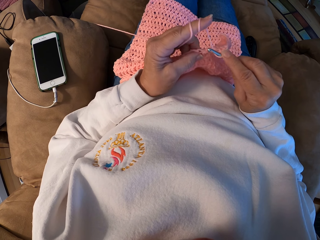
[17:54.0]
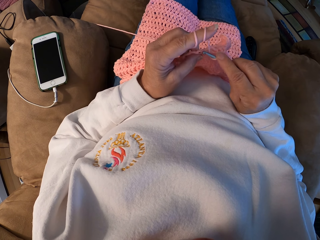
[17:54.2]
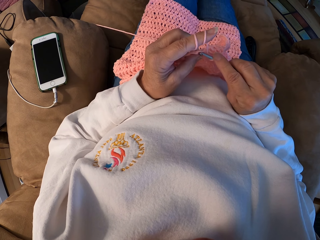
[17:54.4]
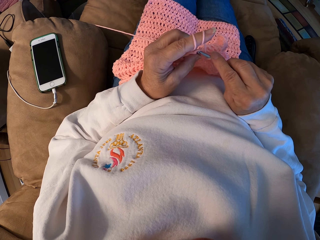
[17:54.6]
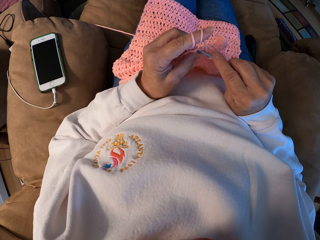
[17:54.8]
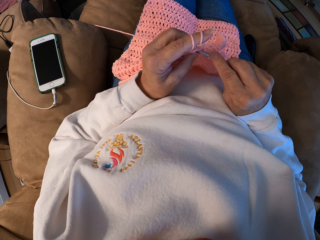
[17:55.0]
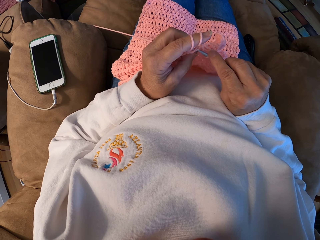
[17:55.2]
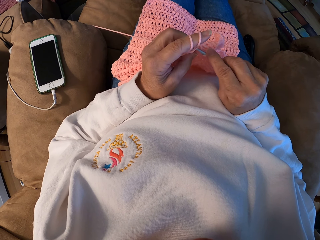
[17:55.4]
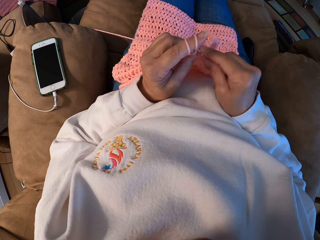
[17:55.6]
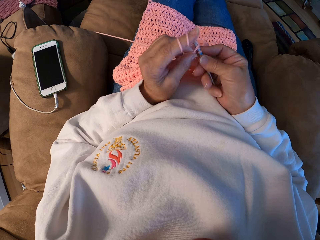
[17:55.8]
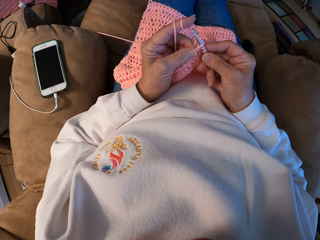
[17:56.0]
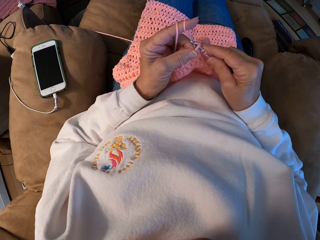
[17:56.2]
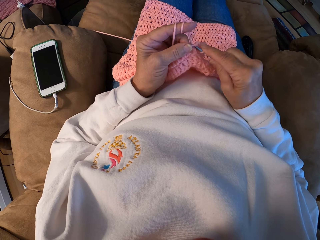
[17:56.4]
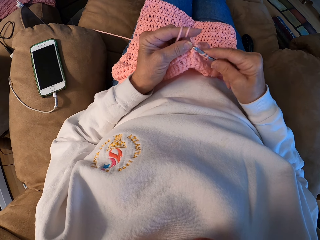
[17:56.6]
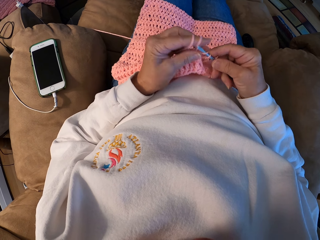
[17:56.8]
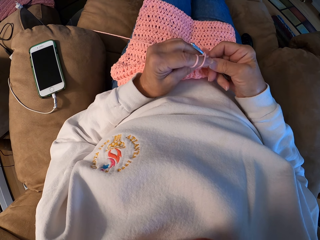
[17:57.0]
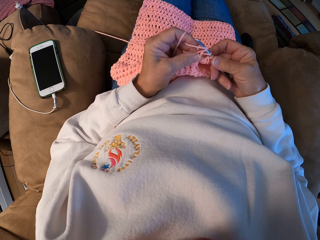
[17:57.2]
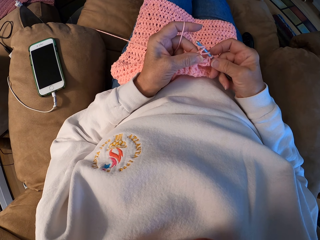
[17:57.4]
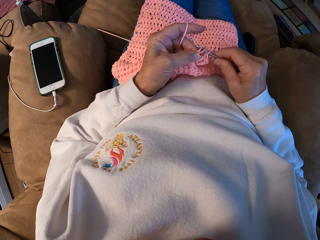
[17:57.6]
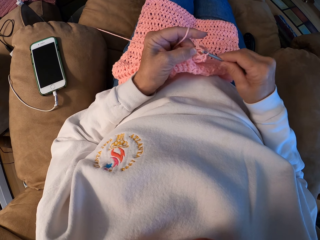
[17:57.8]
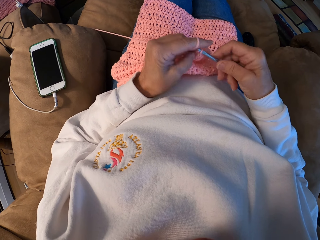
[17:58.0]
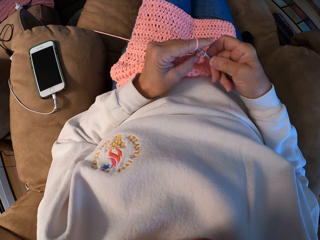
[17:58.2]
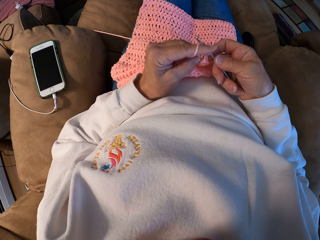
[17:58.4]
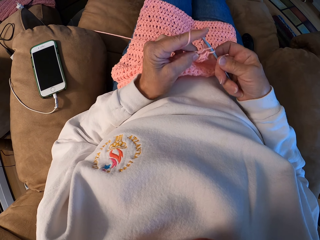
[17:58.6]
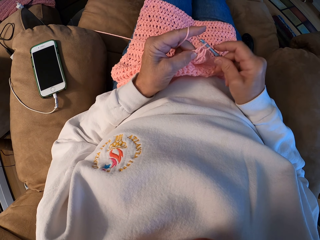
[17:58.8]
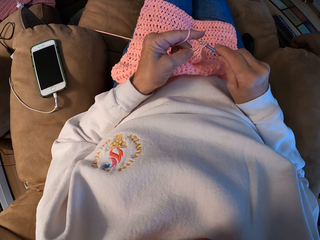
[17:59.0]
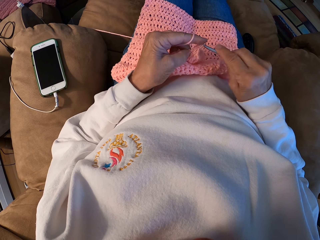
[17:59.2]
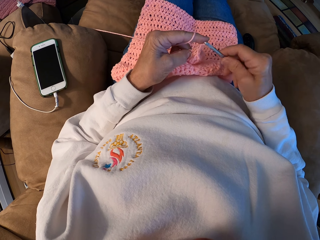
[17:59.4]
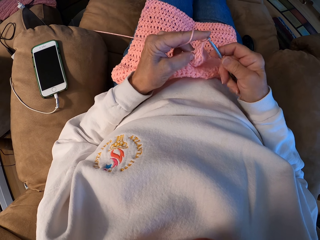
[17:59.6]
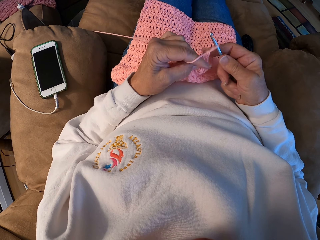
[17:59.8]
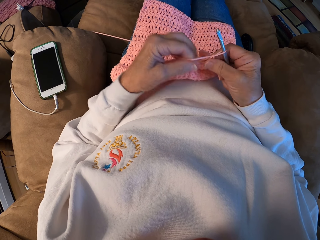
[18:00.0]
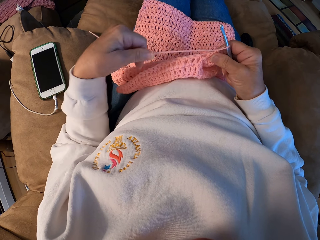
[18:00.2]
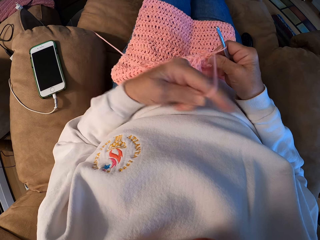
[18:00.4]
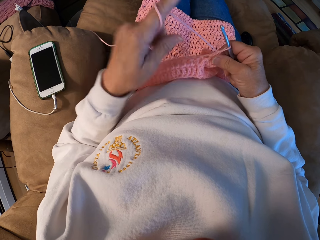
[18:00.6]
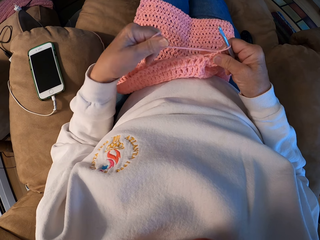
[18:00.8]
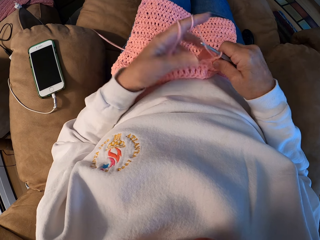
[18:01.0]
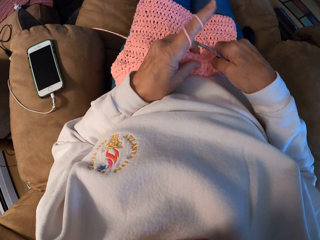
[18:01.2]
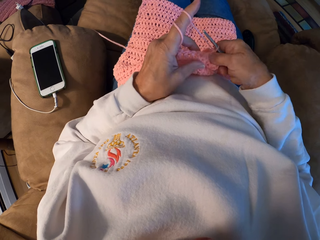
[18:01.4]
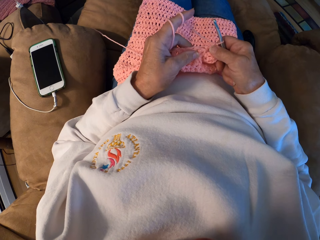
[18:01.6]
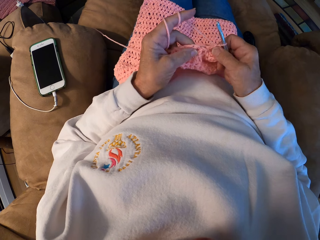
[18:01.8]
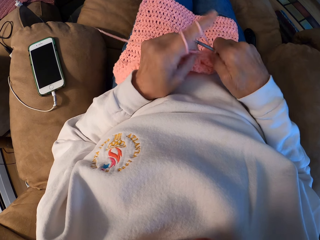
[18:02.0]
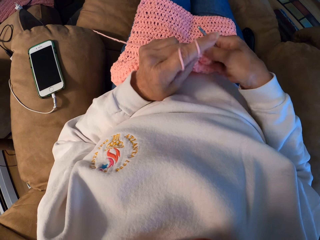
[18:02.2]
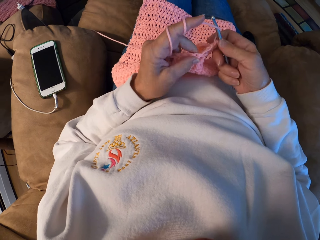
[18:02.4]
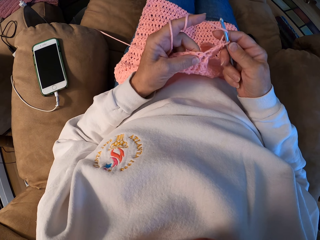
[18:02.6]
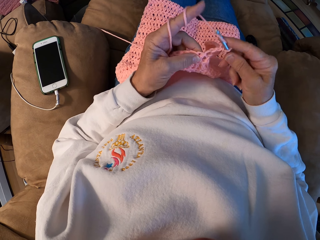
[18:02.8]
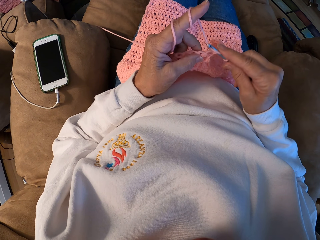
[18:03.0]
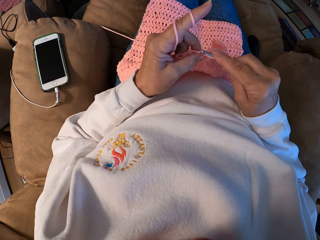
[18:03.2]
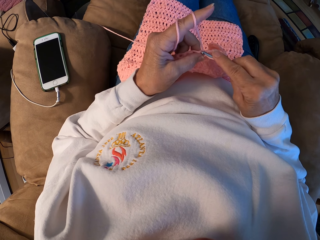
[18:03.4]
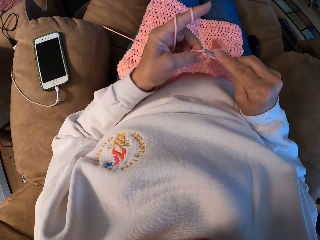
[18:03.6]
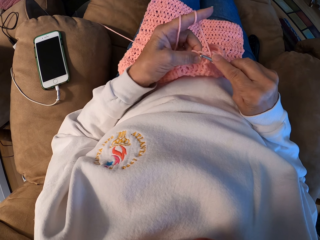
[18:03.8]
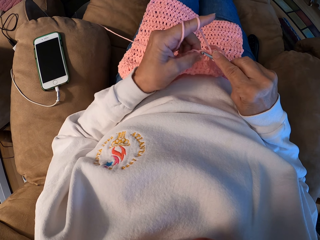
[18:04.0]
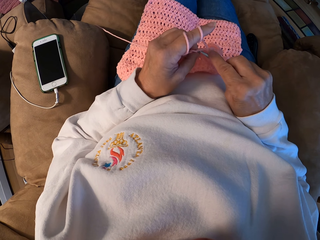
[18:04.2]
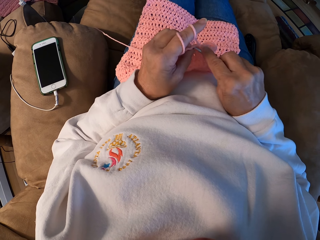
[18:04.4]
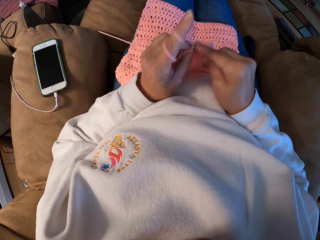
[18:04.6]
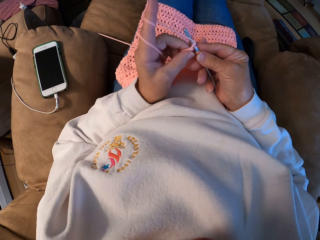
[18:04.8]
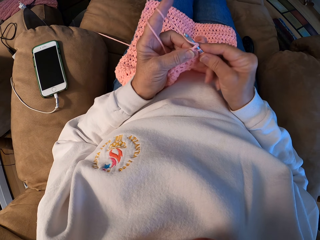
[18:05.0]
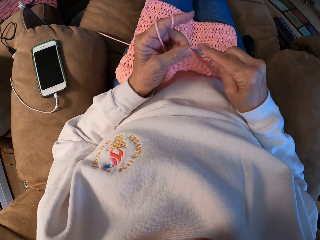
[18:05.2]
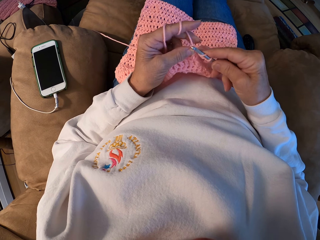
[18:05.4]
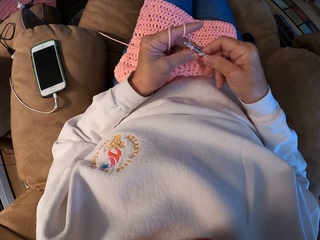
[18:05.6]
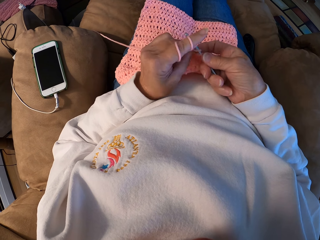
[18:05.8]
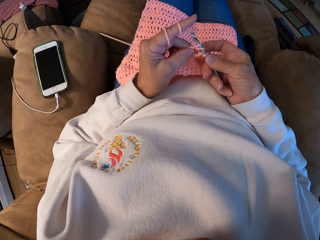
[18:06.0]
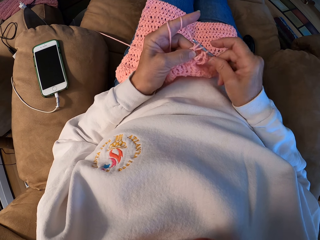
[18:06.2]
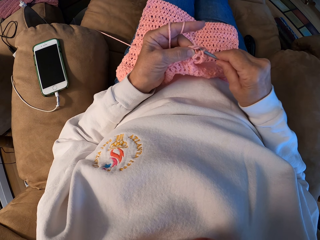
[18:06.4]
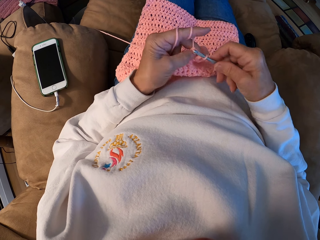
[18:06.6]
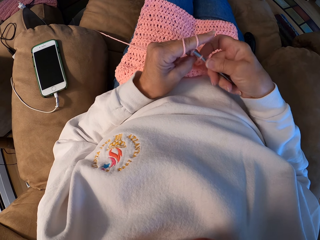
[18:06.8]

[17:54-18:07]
The camera wearer crochets the garment with the yarn. She rolls the yarn around her left index finger. She adjusts the thread. She crochets the garment with the yarn.

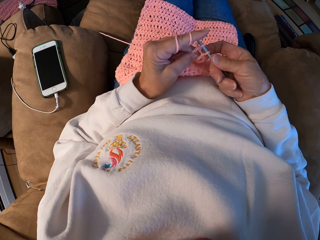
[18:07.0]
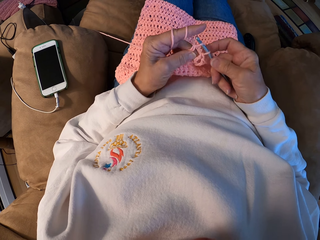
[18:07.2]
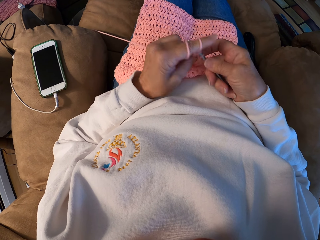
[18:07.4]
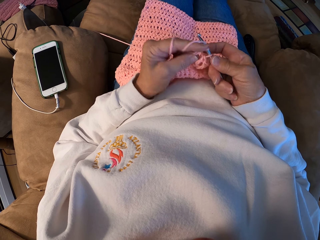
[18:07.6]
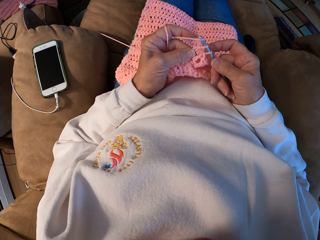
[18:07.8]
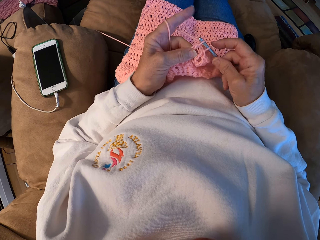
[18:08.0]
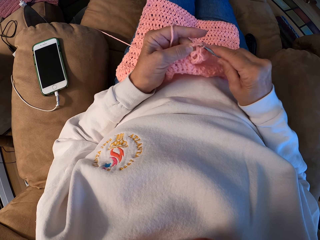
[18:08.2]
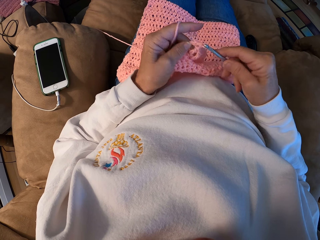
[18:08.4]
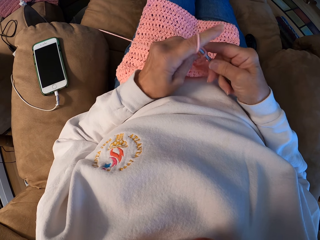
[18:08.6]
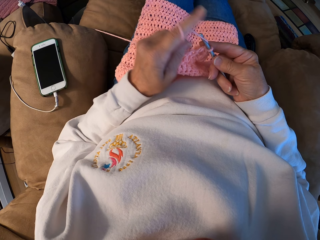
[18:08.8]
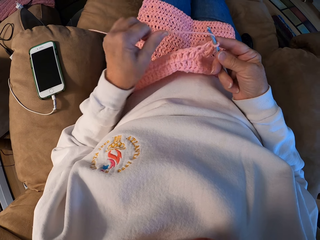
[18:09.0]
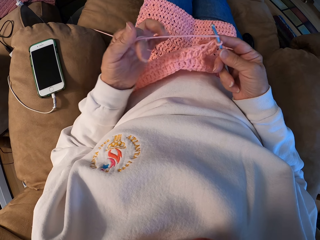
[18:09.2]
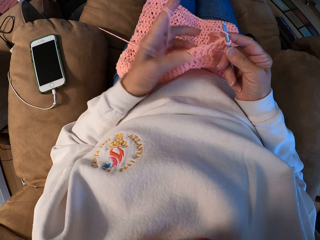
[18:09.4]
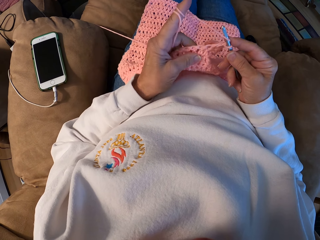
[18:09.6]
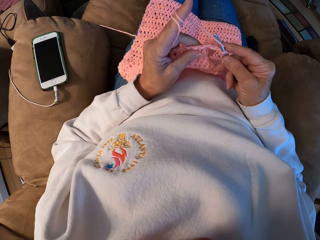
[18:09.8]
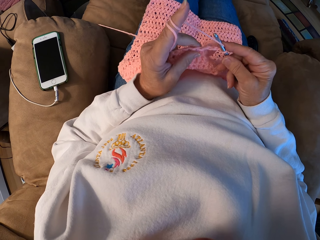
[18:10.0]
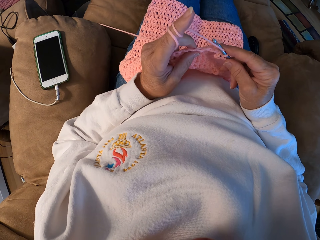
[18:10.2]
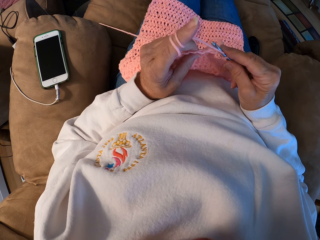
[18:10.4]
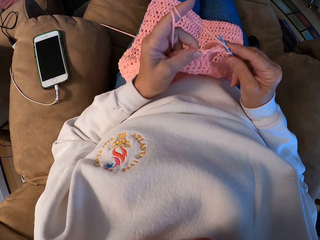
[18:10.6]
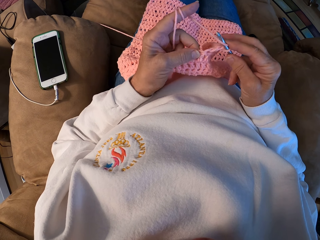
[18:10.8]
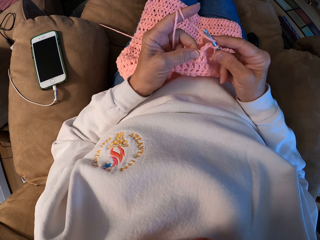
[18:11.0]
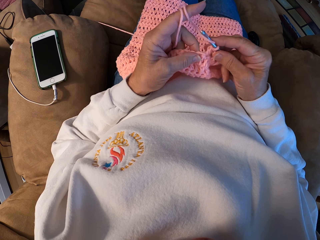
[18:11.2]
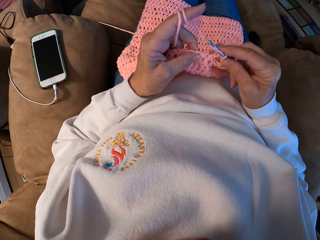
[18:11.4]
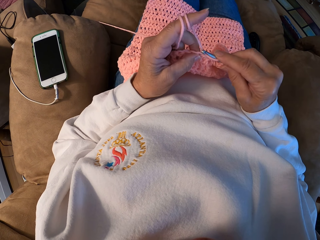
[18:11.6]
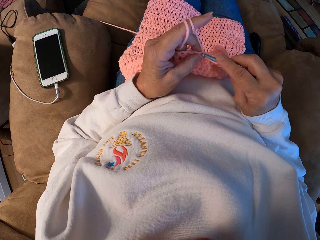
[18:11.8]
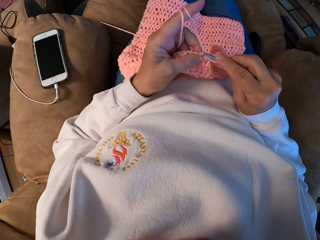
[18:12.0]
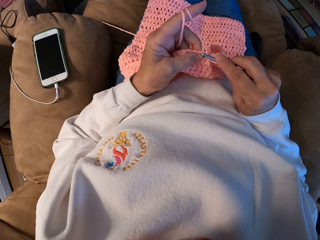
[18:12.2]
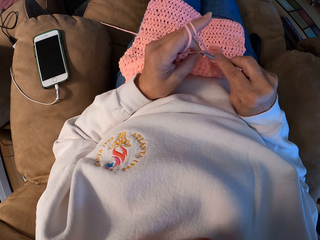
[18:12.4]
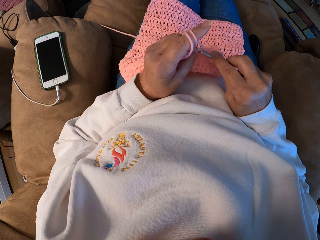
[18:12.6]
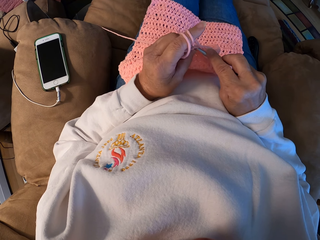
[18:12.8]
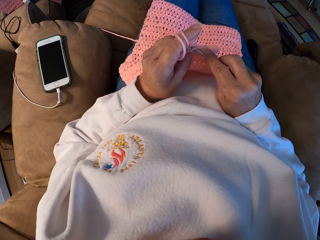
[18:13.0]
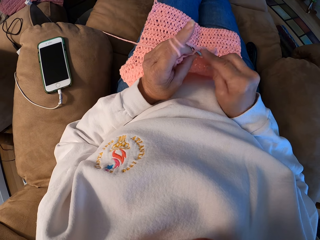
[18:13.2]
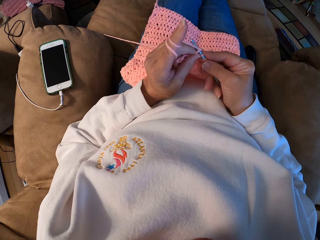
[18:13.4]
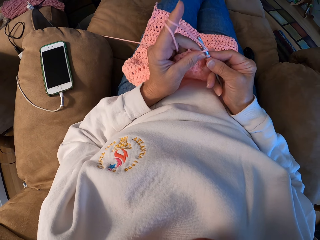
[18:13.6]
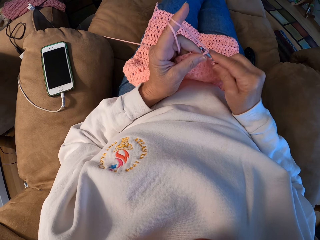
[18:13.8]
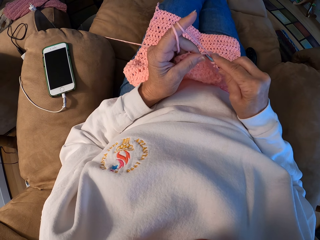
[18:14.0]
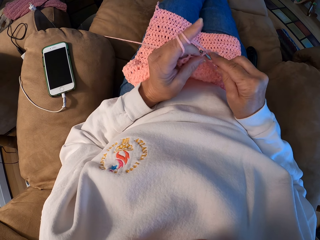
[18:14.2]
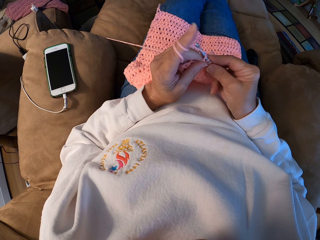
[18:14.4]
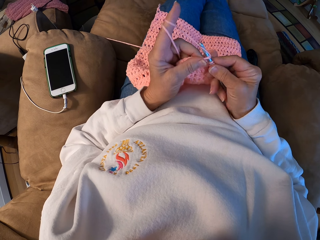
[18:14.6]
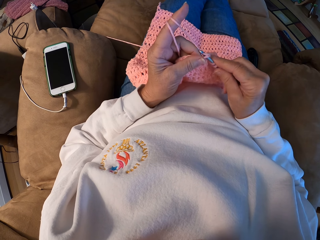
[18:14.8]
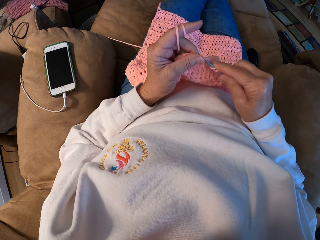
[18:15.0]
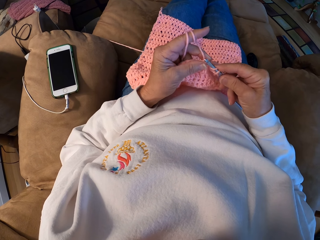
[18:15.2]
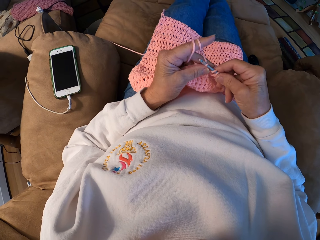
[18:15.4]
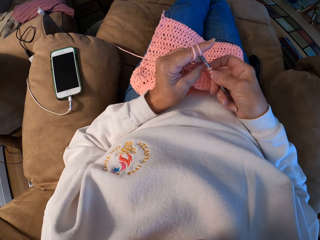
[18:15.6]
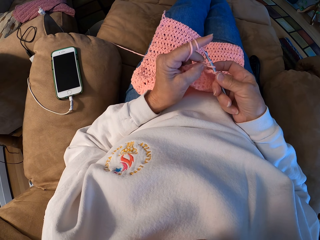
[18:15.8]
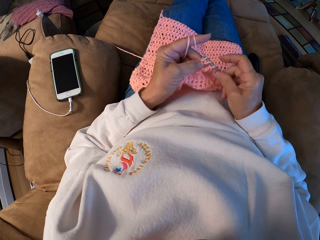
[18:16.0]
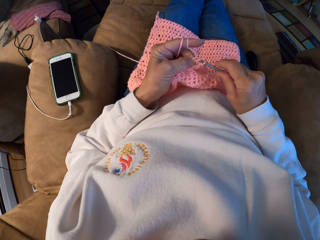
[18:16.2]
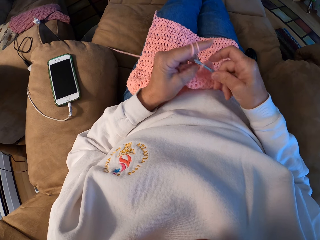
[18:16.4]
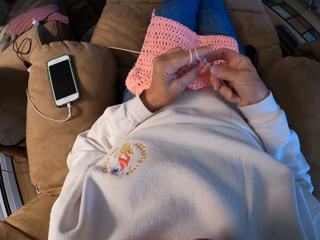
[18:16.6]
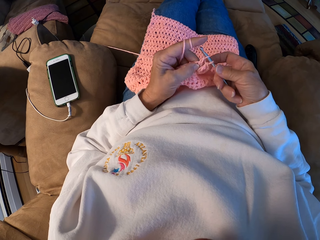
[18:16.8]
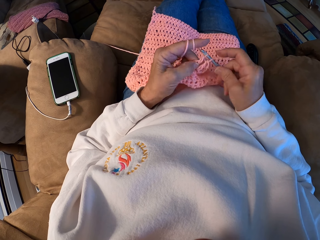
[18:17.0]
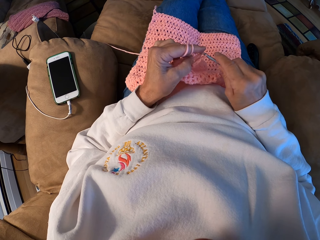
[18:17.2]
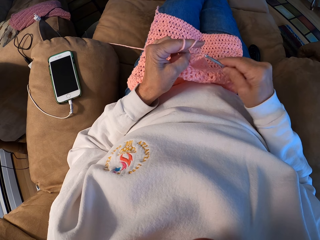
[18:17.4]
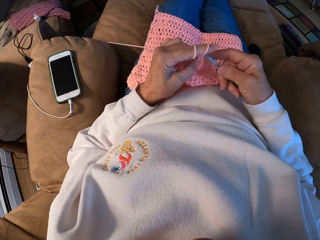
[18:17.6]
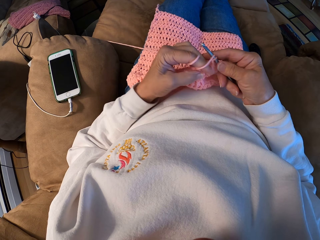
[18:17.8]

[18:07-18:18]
The camera wearer rolls the yarn around her left index finger. She adjusts the thread. She crochets the garment with the yarn.
